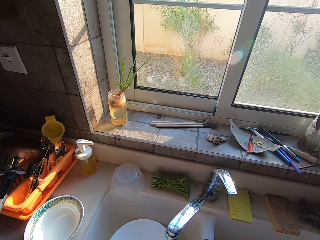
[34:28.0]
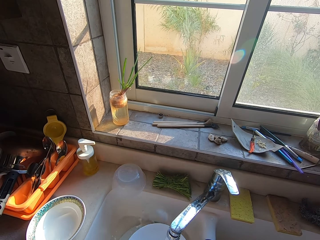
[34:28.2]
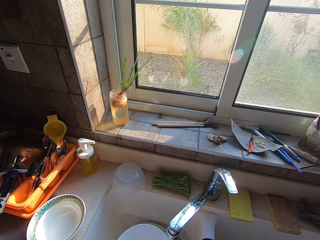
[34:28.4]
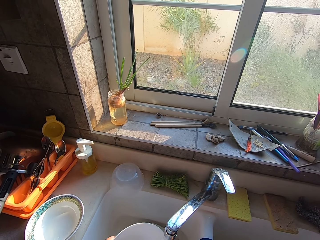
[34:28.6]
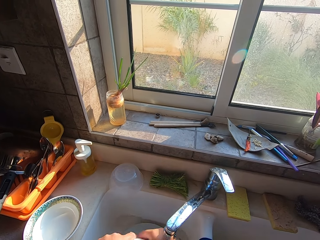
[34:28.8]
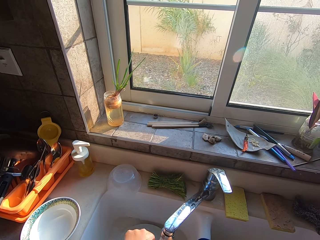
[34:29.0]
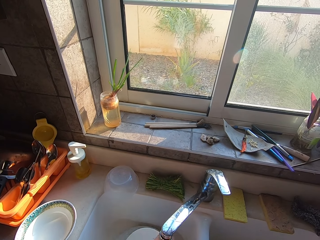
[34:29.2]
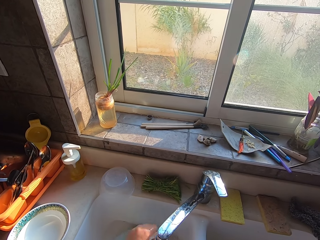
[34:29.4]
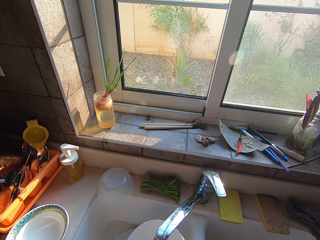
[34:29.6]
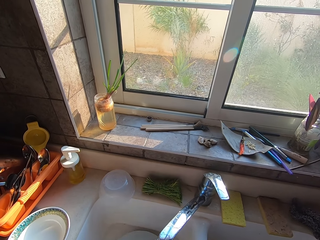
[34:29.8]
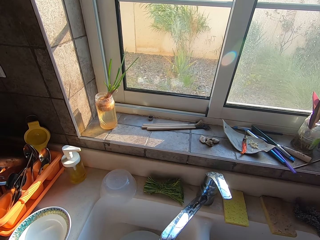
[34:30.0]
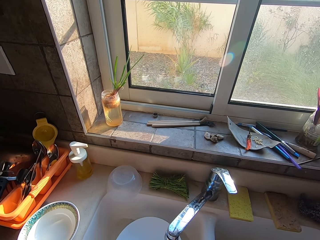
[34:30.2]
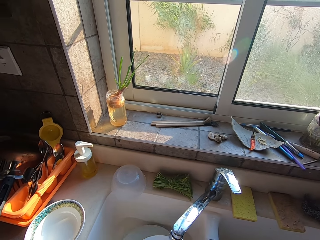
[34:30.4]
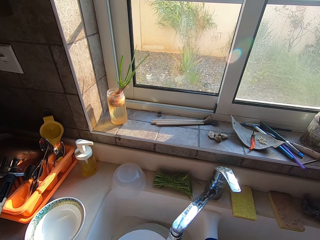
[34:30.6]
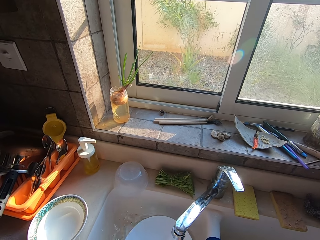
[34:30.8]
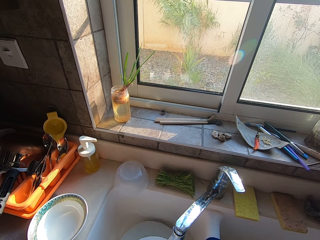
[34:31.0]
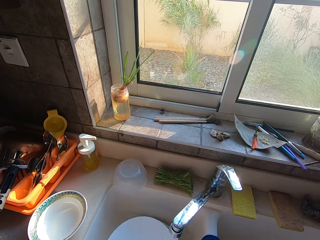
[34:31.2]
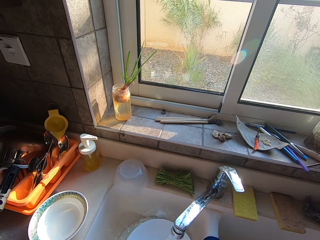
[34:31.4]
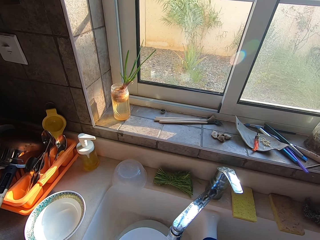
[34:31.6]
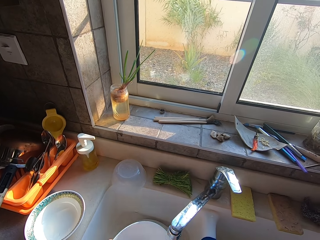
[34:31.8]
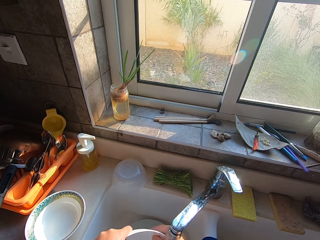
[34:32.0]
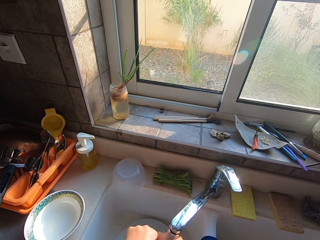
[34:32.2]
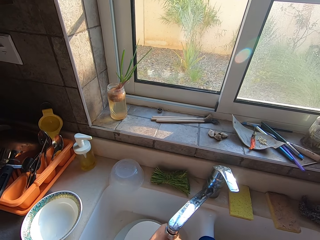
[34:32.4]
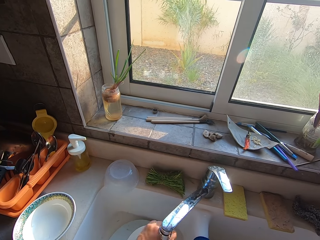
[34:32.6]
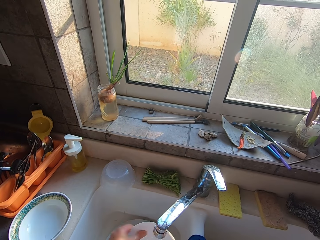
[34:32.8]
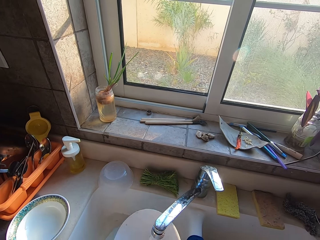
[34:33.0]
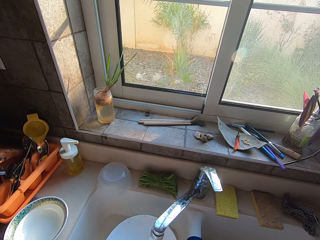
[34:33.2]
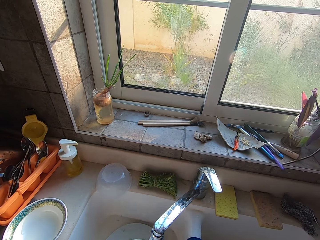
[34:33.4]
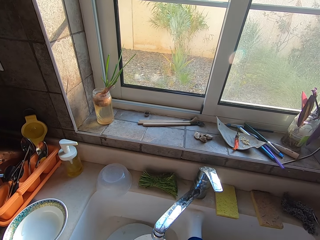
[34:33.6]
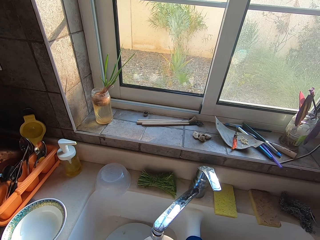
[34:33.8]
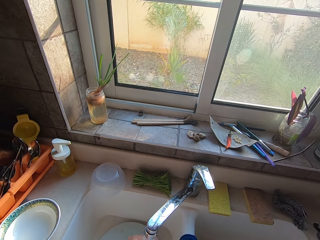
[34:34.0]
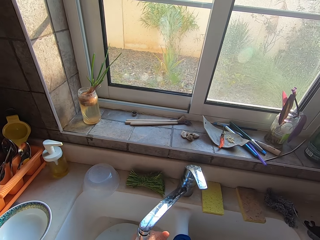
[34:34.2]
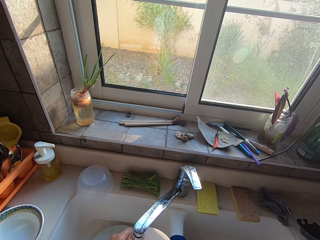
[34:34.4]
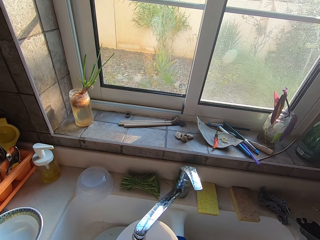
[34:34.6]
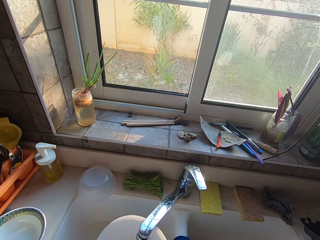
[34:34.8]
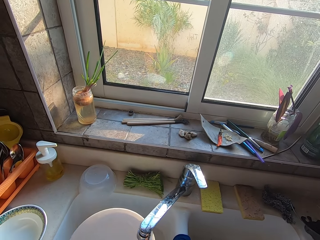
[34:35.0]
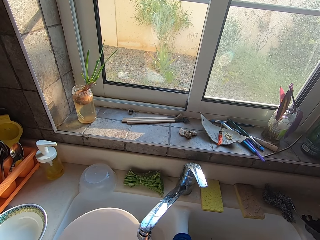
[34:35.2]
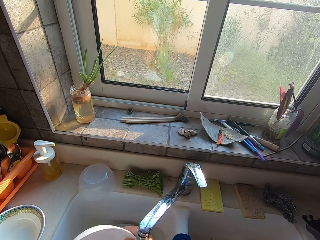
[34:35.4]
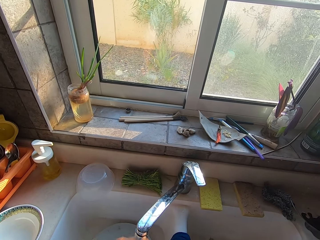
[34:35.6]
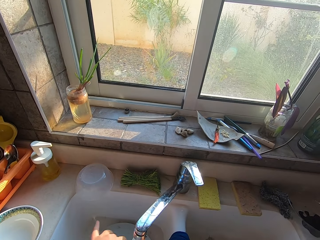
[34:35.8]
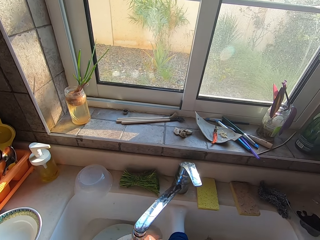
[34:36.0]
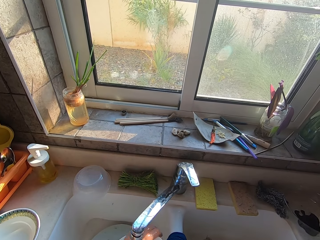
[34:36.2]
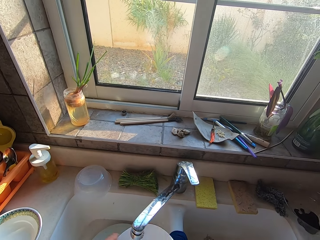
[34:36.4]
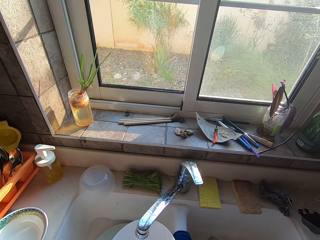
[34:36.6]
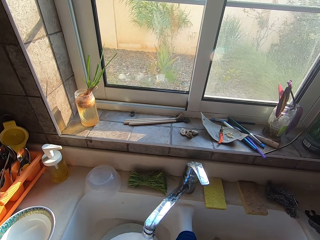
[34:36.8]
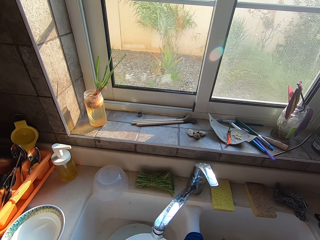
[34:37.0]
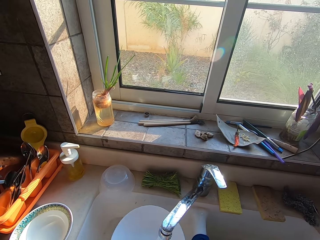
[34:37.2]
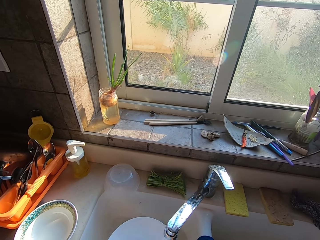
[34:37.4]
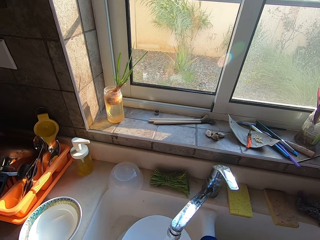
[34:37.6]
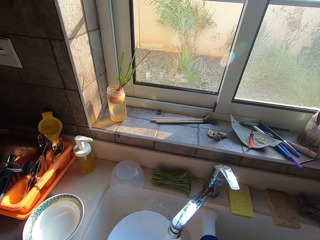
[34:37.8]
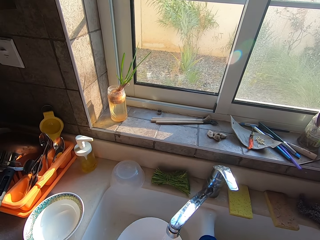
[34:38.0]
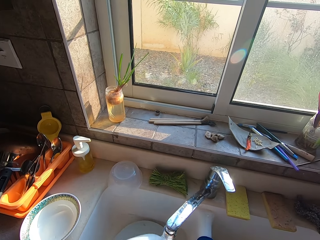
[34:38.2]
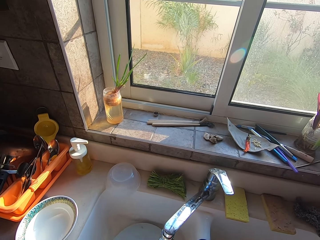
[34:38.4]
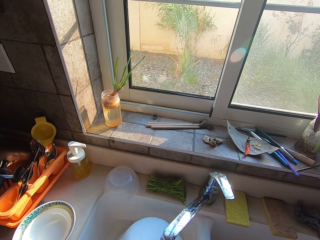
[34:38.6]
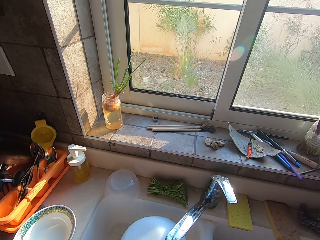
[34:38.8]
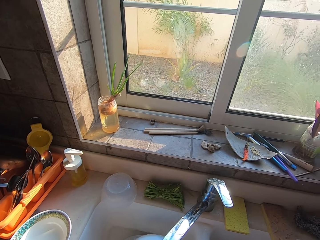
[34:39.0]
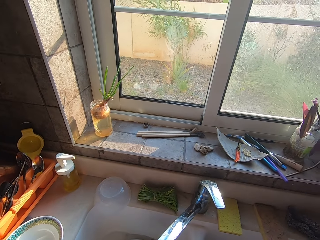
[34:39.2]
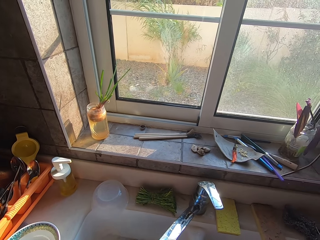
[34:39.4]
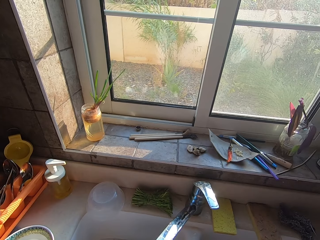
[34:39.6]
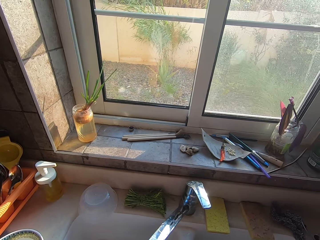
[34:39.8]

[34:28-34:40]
The camera wearer rinses a bowl.

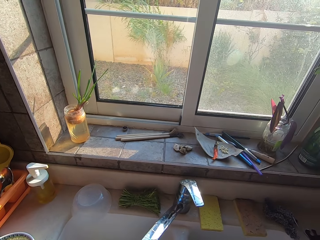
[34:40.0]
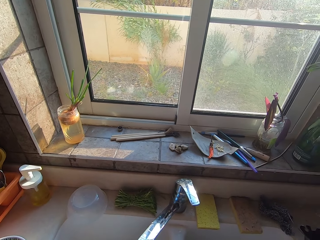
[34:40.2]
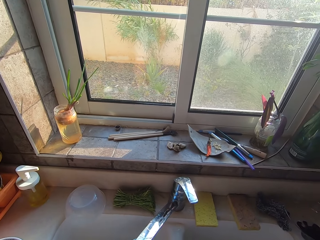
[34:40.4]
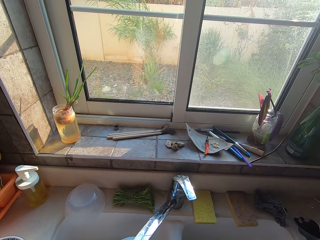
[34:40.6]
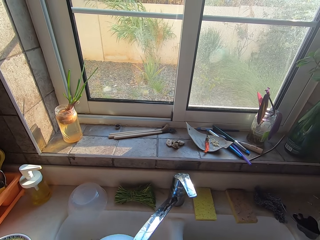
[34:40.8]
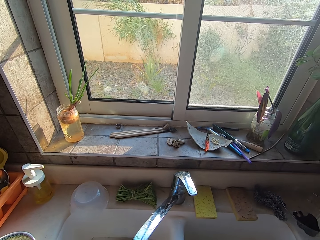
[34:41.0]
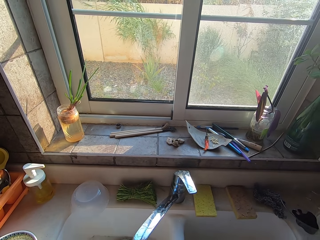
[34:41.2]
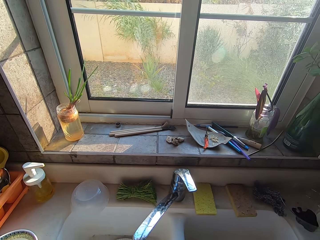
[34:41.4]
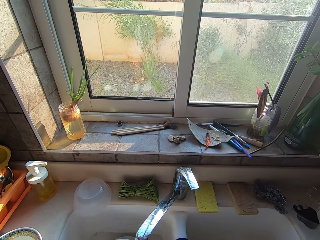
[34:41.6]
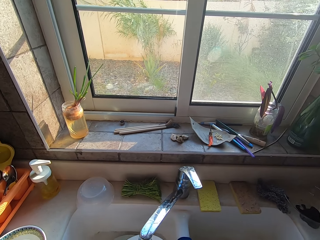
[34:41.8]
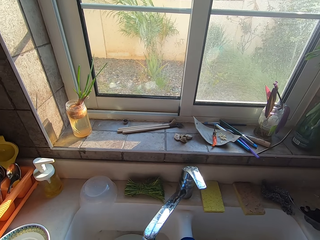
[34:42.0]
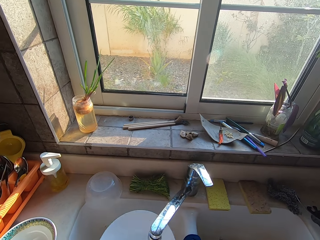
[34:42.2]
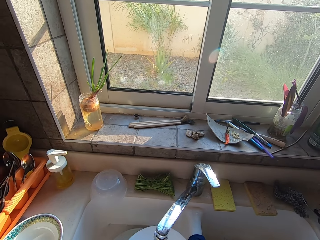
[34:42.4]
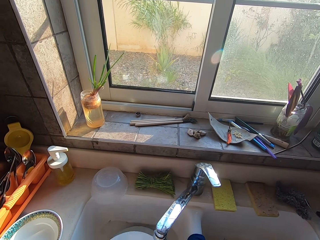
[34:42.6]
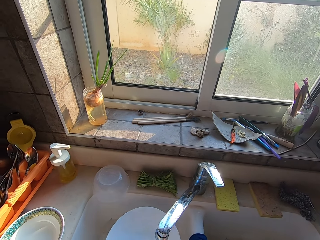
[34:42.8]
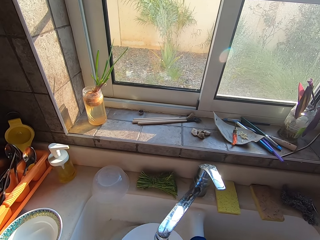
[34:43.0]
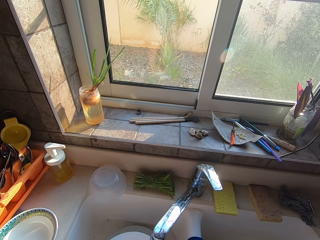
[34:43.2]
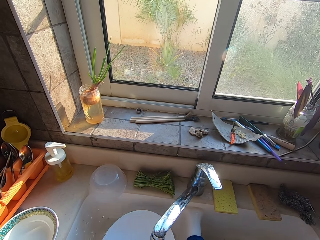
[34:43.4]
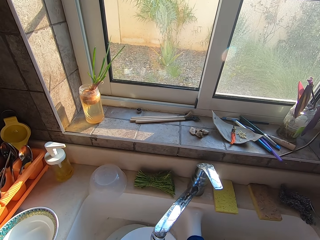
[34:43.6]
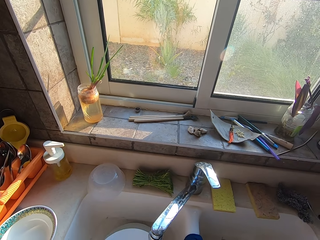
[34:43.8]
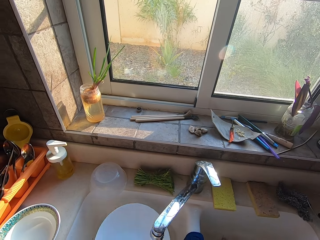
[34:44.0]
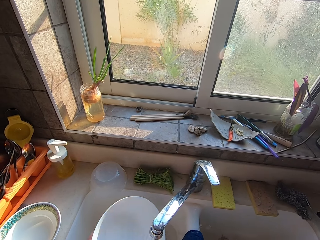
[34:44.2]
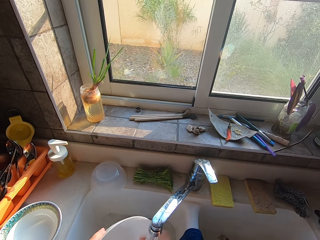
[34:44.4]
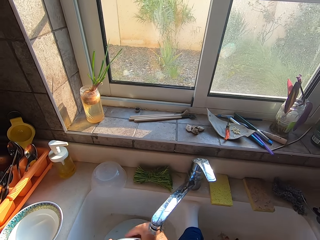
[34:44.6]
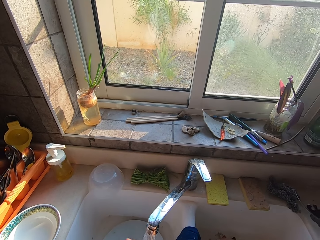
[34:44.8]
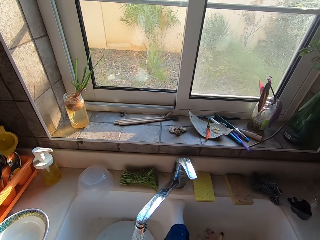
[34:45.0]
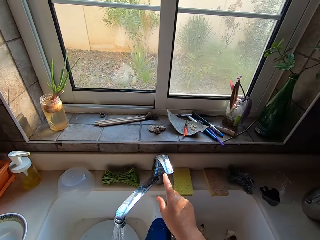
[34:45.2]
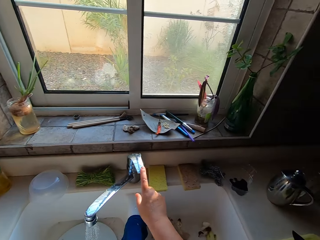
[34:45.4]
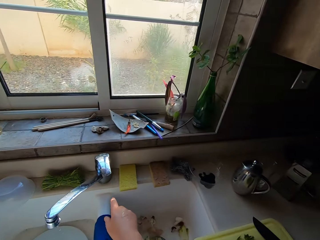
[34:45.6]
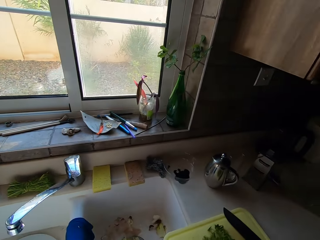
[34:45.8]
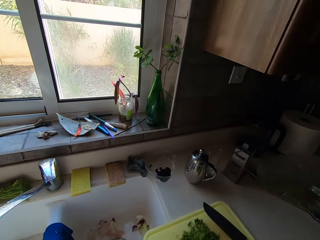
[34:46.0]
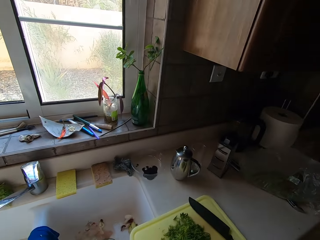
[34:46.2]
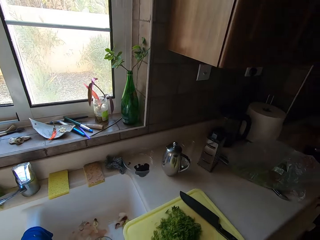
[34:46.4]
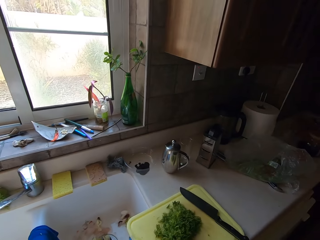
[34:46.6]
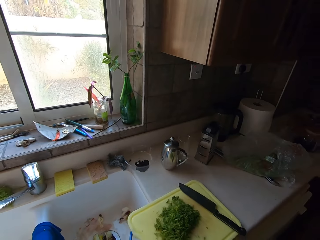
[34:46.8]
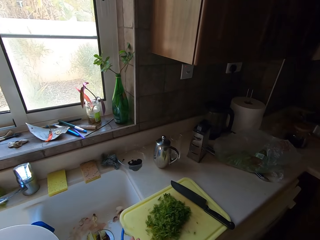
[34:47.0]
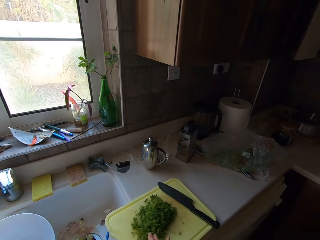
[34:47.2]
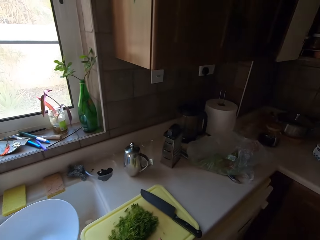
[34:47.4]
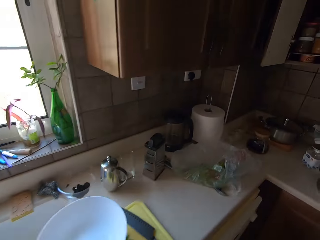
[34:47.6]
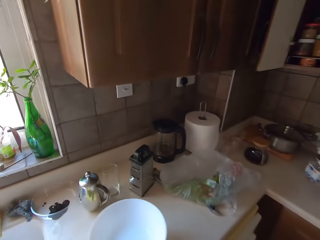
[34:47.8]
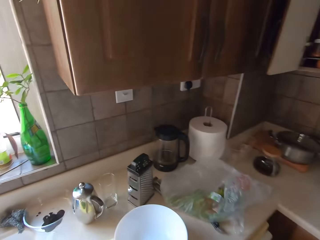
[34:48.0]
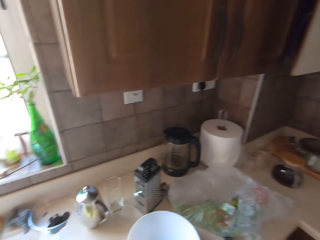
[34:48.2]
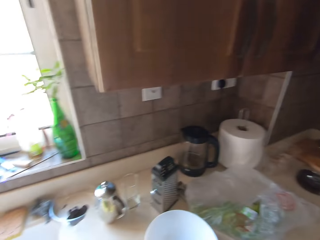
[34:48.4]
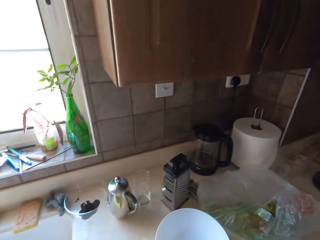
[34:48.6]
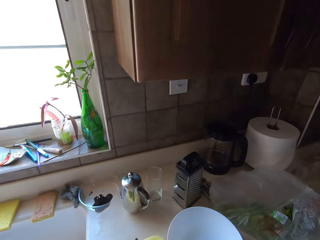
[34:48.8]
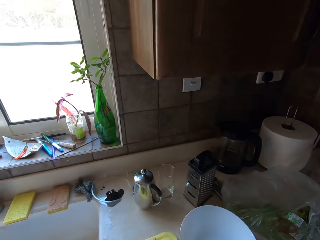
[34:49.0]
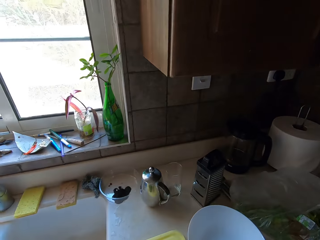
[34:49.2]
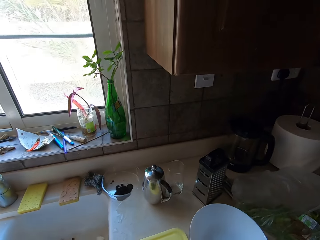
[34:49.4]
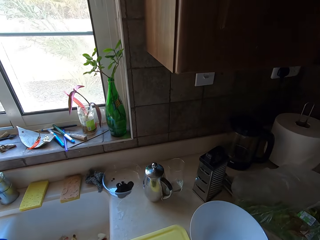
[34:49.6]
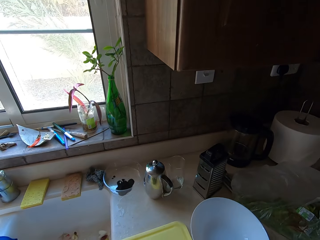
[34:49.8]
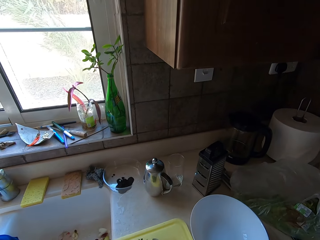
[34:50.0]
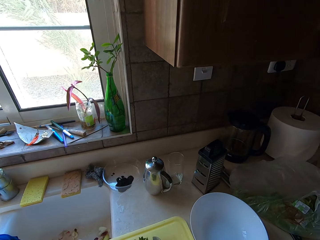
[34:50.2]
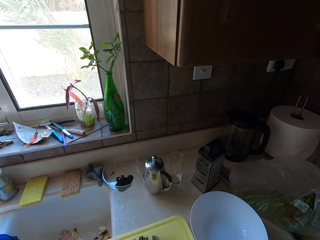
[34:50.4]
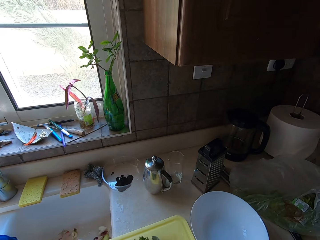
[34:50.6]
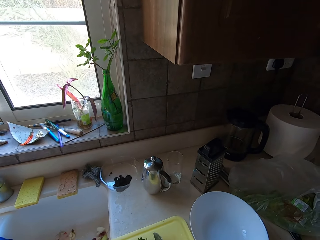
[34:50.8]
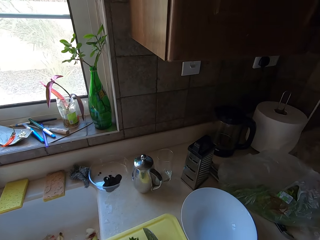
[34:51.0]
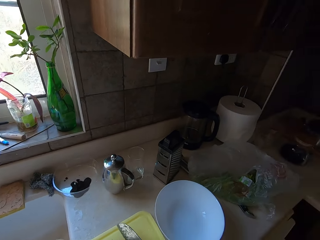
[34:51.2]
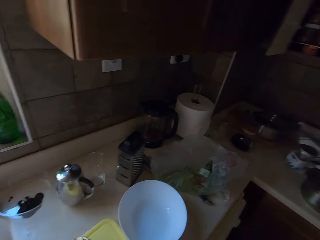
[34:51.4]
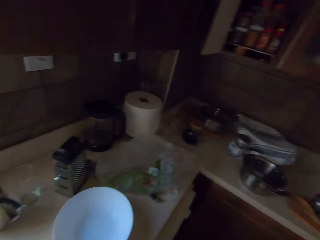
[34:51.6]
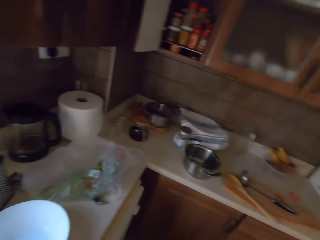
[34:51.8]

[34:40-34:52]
The camera wearer turns off the running water. They place the bowl on the kitchen working surface.
